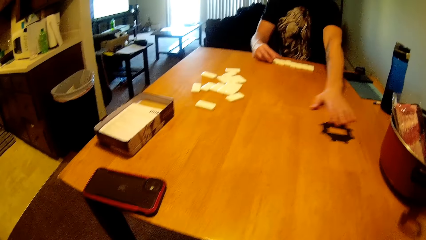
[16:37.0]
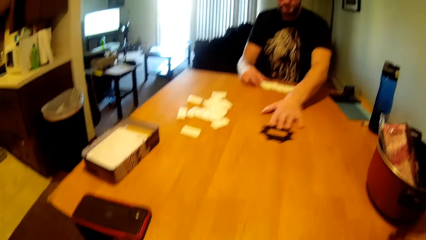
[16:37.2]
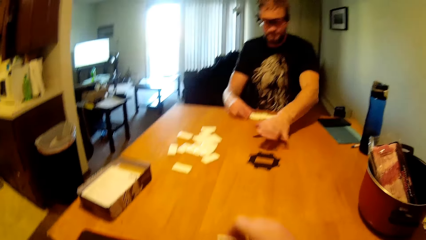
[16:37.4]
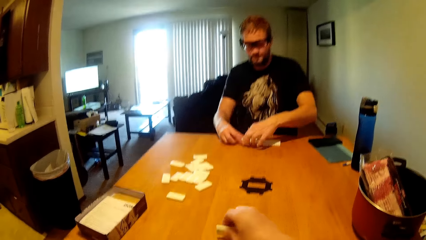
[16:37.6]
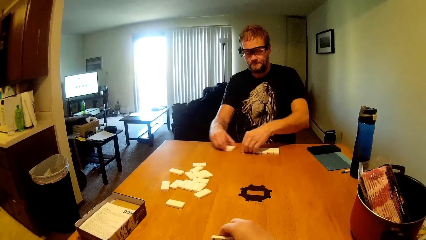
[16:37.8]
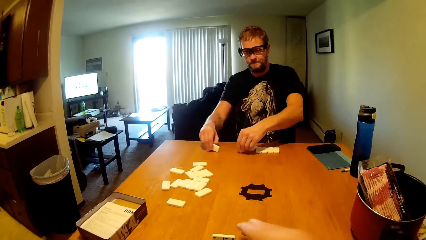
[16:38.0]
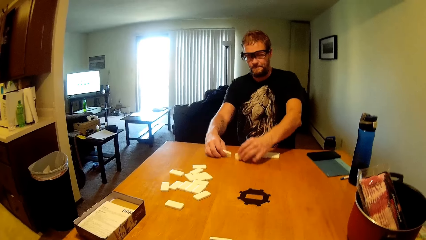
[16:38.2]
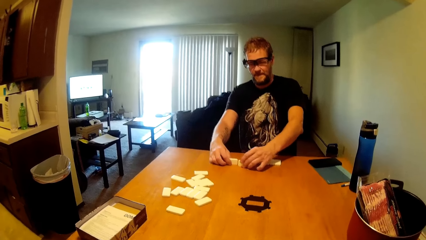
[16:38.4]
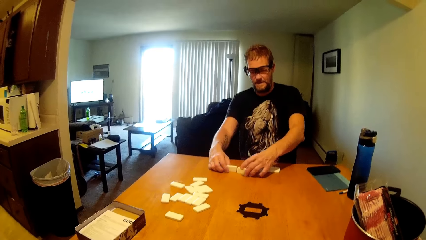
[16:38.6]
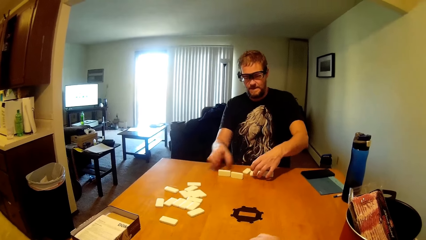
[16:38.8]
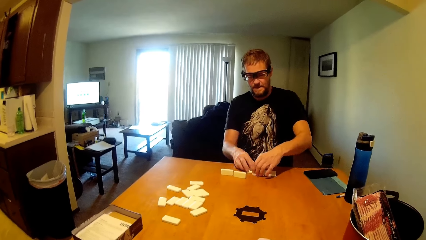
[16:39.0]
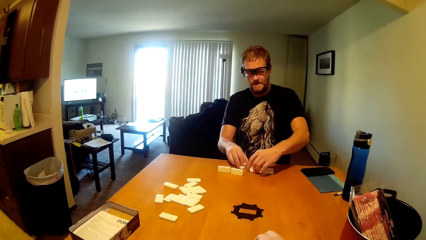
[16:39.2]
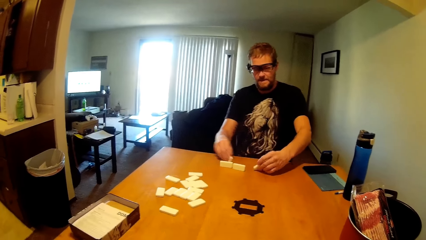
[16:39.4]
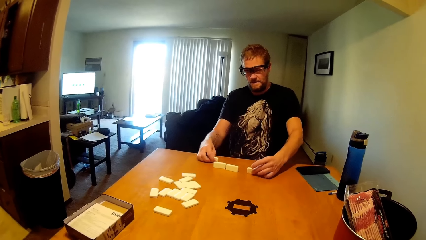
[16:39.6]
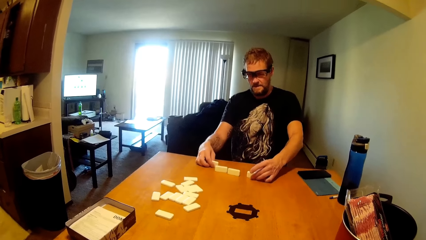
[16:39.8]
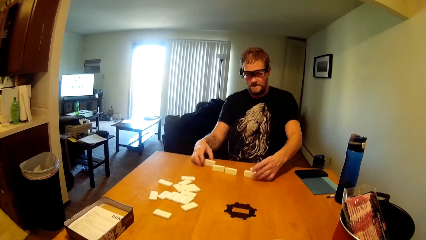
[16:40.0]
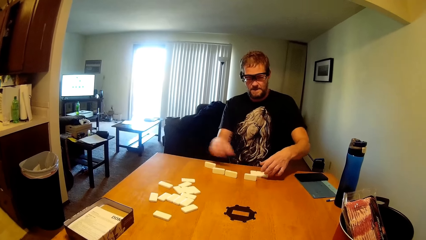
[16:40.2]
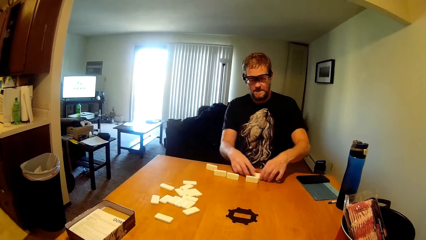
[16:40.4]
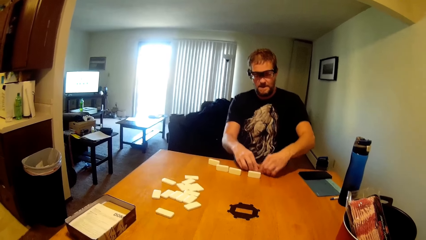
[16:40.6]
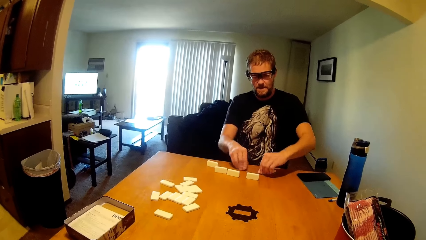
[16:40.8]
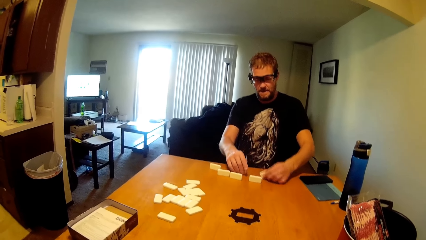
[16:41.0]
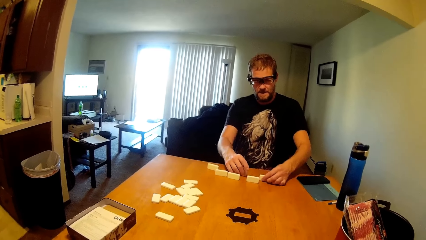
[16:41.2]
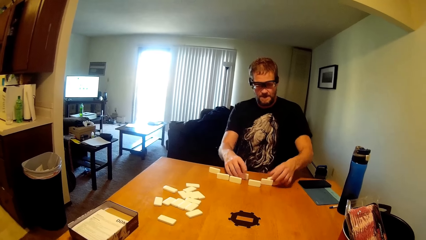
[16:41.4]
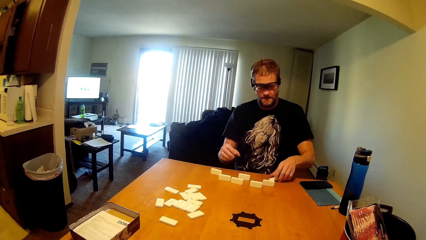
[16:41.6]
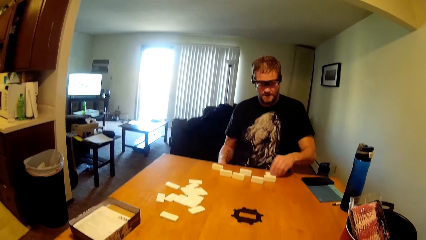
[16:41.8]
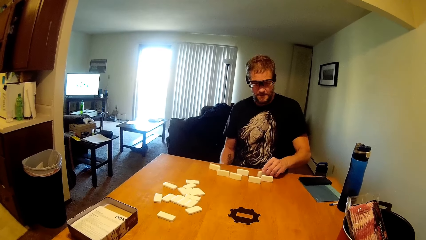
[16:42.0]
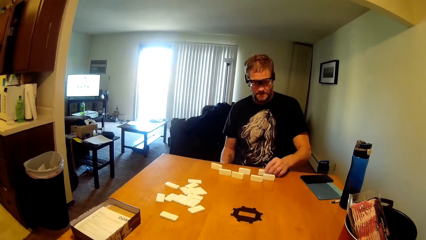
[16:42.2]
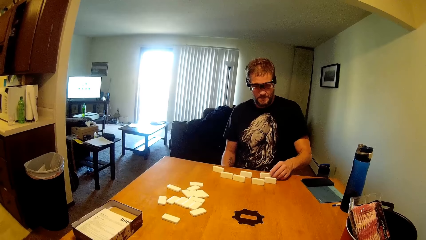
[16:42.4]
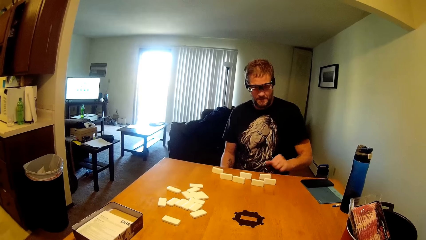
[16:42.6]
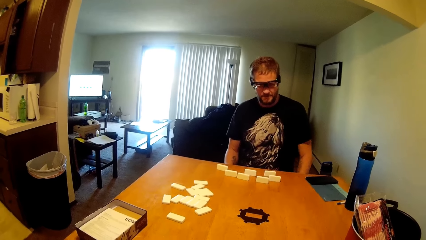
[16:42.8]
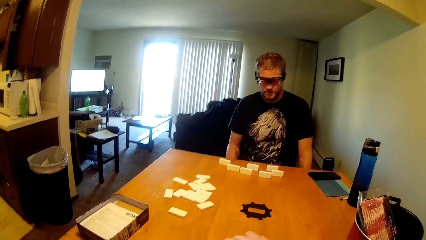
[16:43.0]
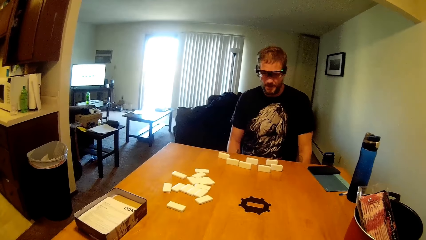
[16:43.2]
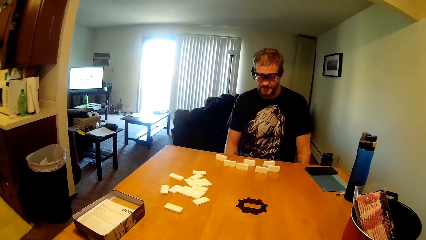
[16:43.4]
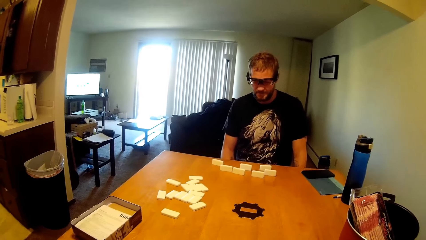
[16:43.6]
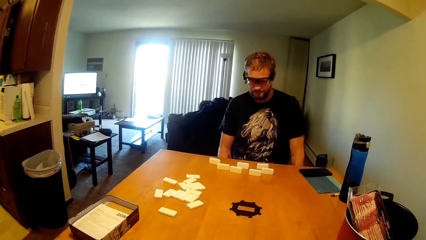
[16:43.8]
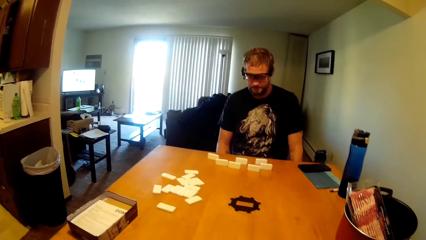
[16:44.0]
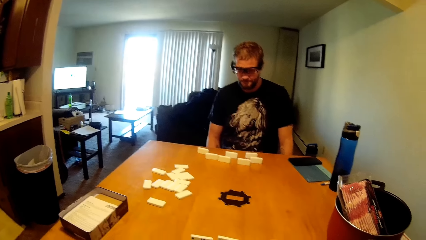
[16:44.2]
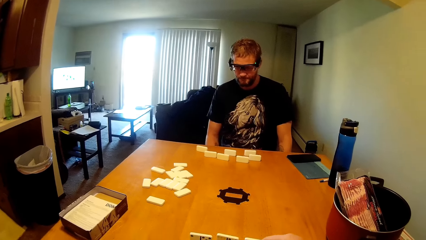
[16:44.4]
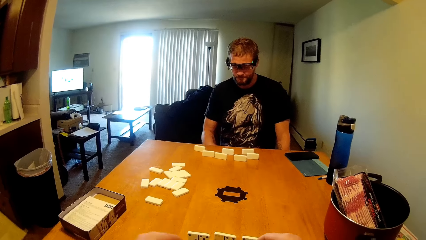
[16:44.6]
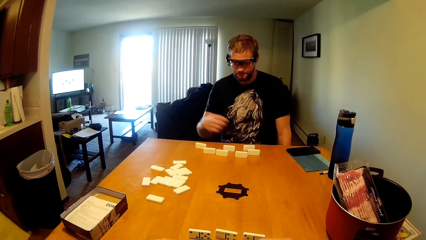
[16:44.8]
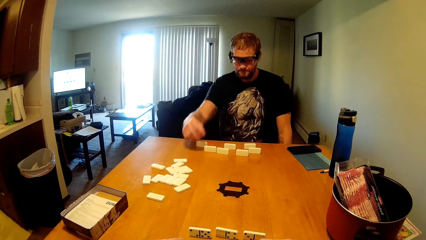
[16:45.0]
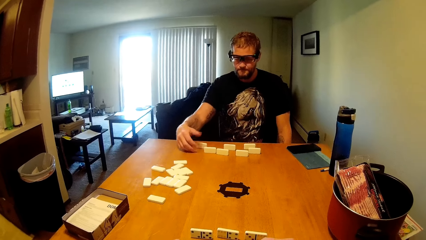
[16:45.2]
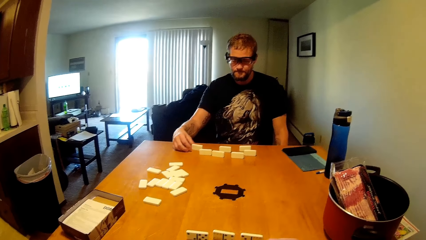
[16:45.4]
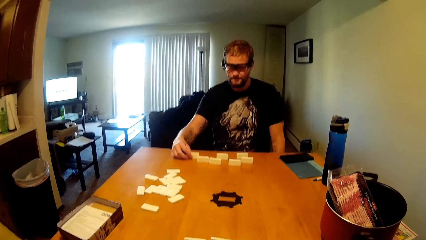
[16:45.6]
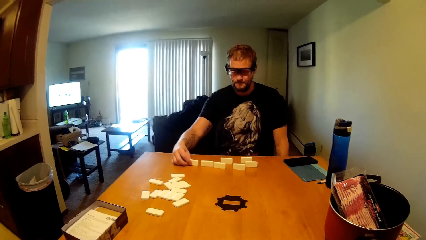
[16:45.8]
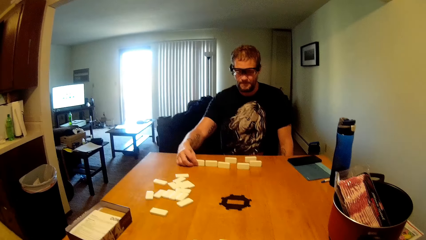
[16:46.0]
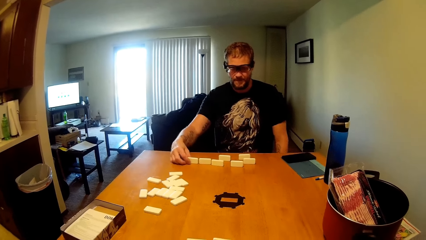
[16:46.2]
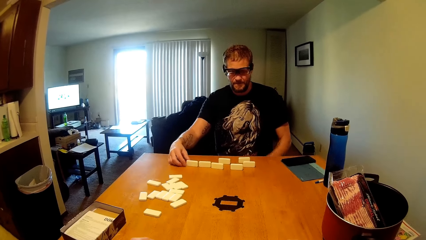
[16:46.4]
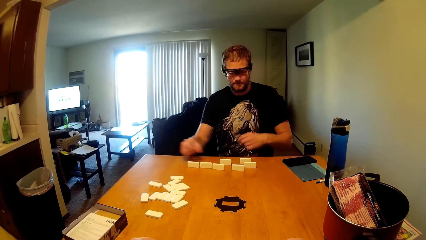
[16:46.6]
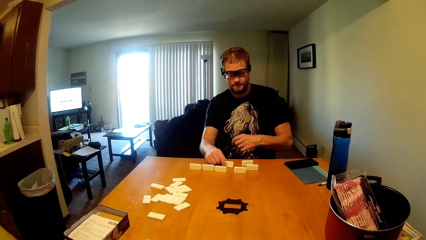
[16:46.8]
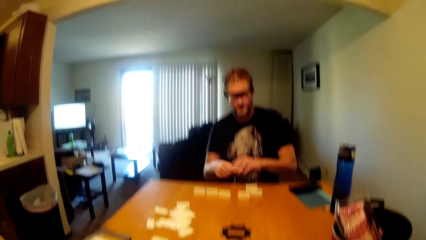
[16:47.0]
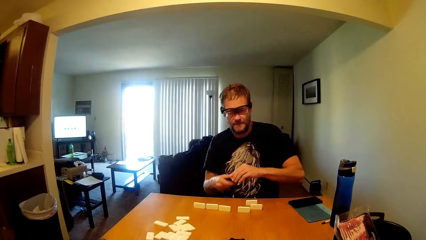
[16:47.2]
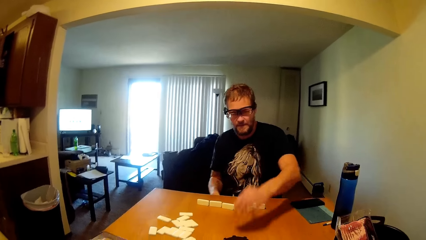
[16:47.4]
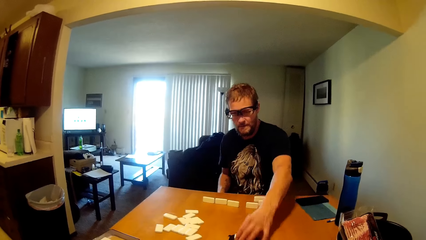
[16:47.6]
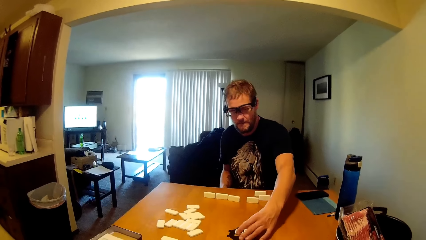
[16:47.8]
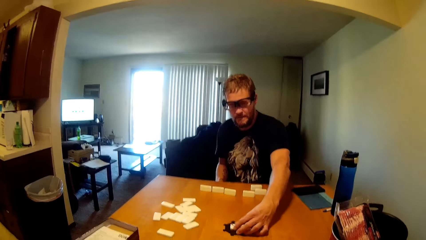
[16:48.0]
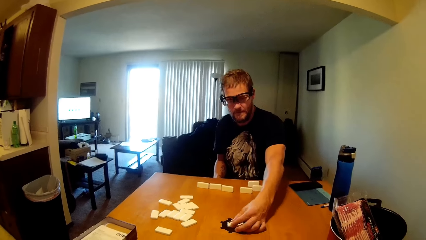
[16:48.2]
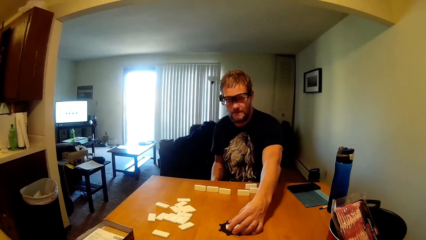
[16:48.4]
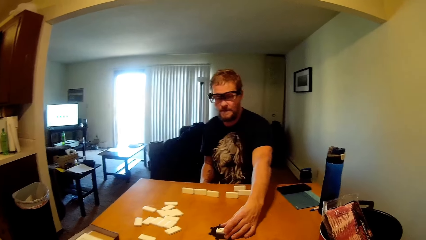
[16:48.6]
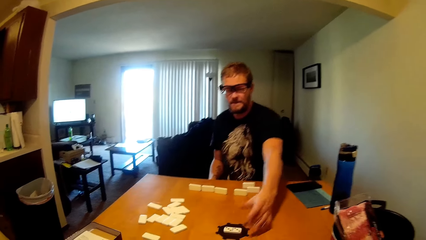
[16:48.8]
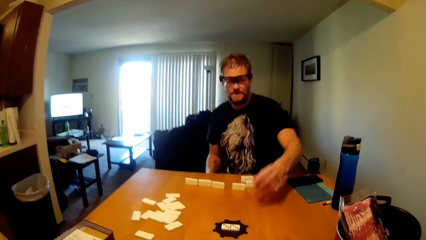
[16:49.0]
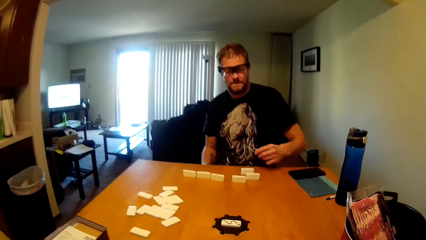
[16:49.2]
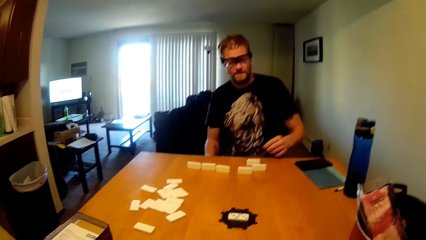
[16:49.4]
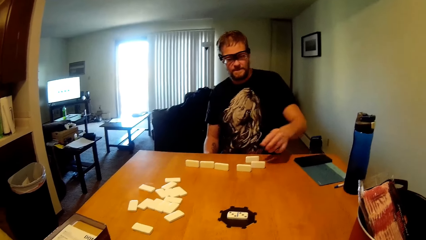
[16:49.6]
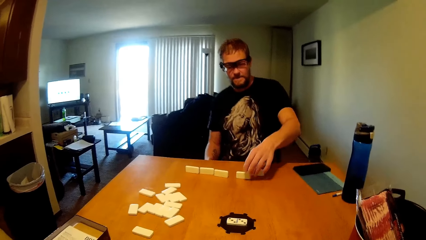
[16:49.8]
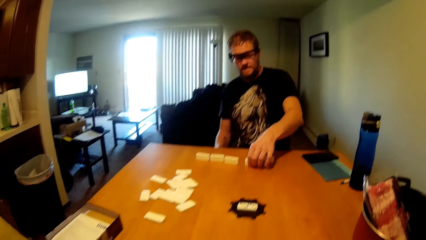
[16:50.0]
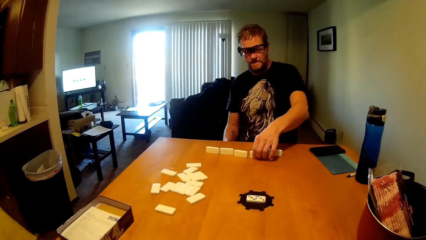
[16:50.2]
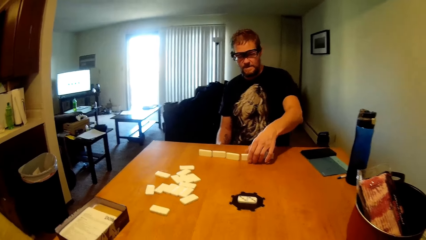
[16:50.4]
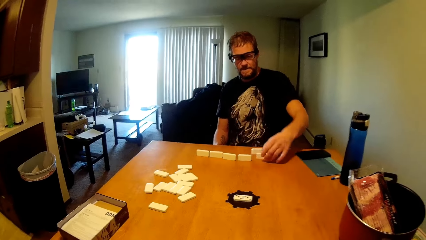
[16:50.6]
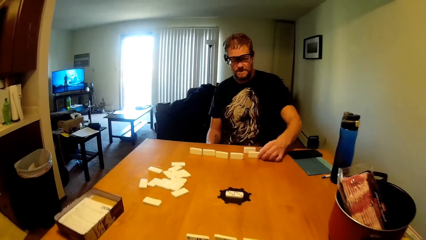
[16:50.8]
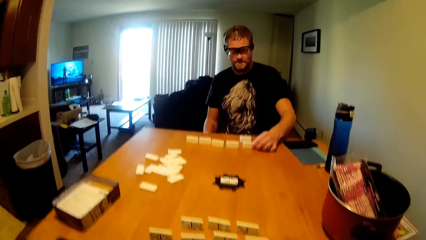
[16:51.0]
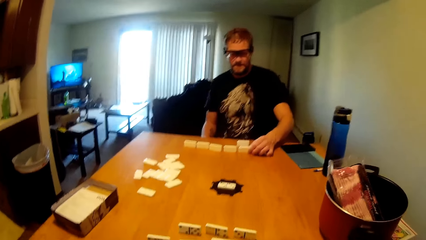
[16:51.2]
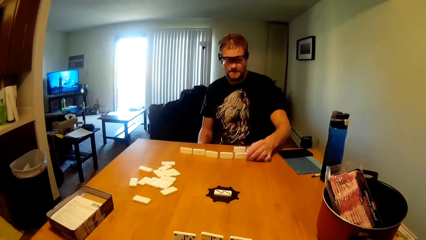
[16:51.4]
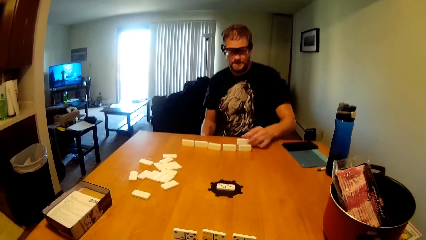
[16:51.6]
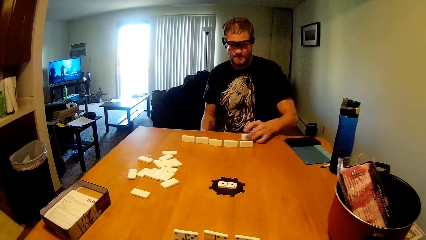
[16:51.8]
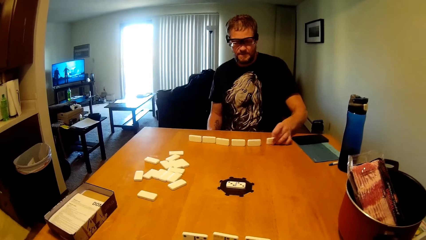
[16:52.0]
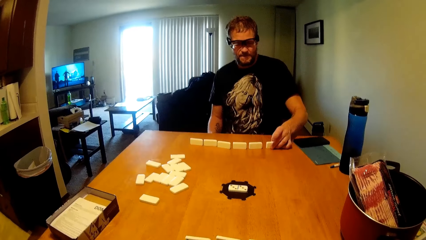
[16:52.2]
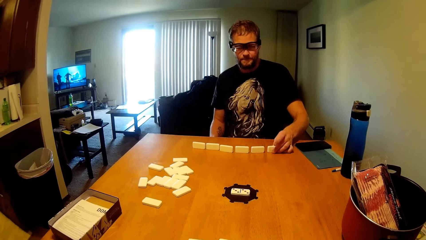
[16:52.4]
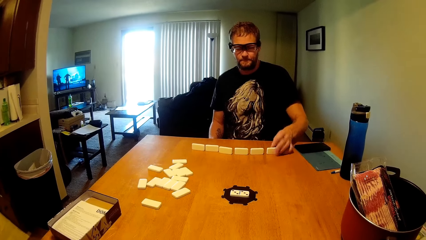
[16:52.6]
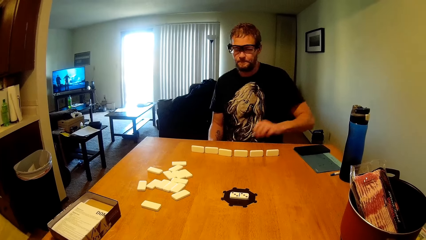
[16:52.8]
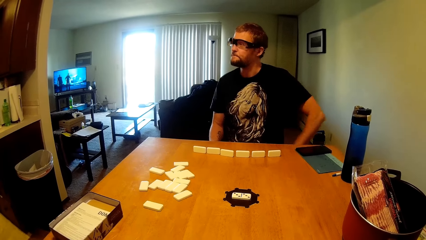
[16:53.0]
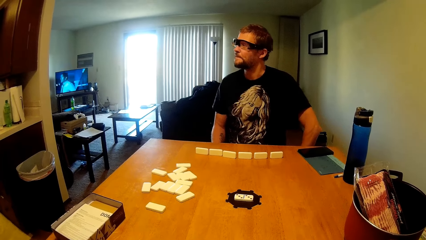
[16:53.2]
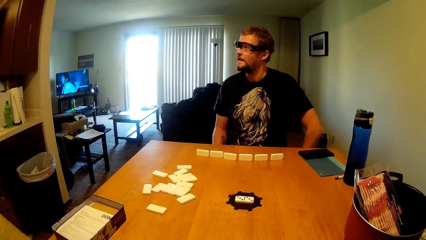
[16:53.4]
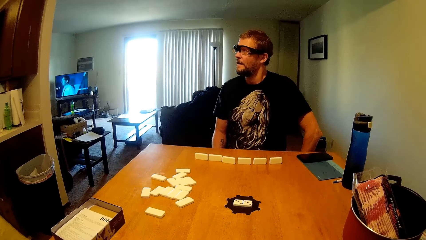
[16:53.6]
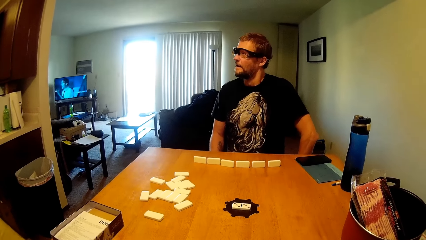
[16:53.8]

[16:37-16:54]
The man drags something in the middle of the table. The man pushes something in the middle of the table. The man drags a domino block on the table, and again. The man moves domino blocks on the table. The man arranges the dominoes on the table. The man moves domino blocks on the table. The man picks a domino block. The man puts the domino in the centre of something on the table. The man touches a domino block. The man arranges the dominoes on the table. The man moves a domino block.
